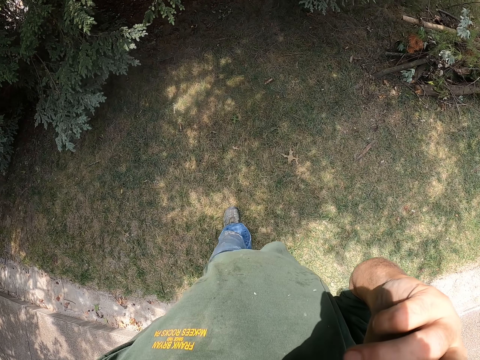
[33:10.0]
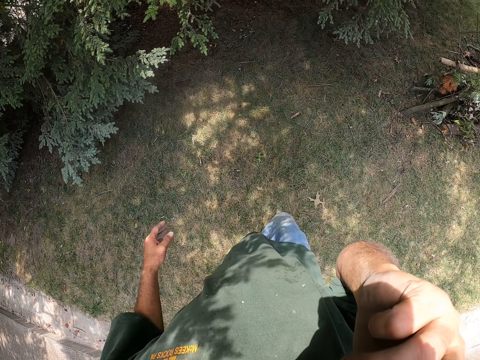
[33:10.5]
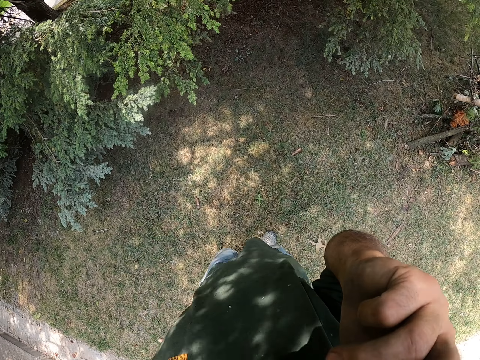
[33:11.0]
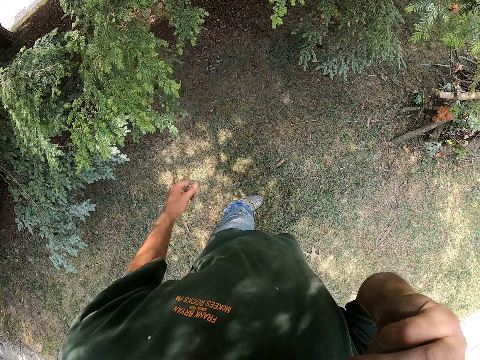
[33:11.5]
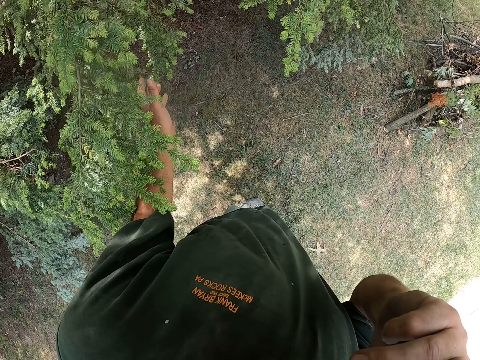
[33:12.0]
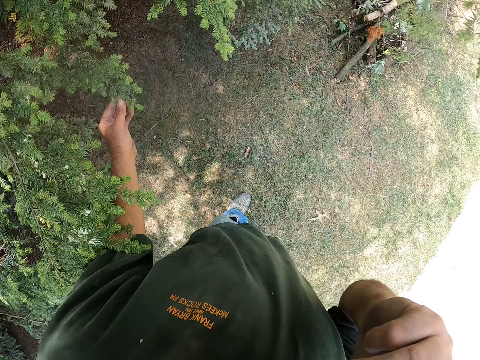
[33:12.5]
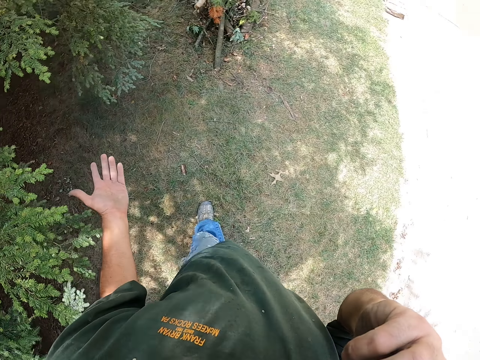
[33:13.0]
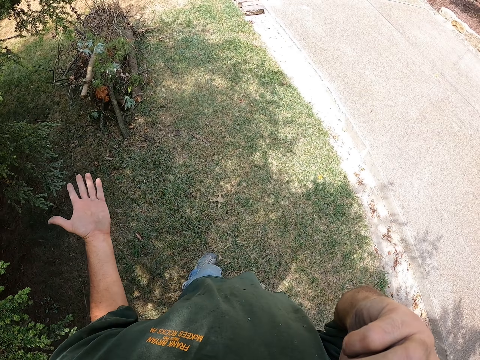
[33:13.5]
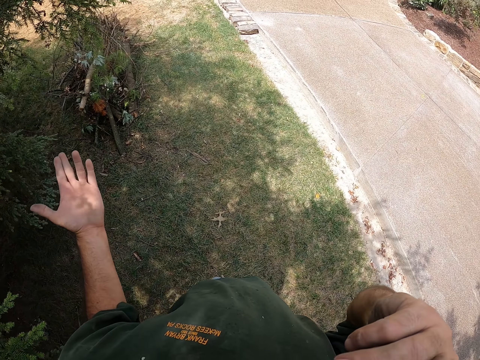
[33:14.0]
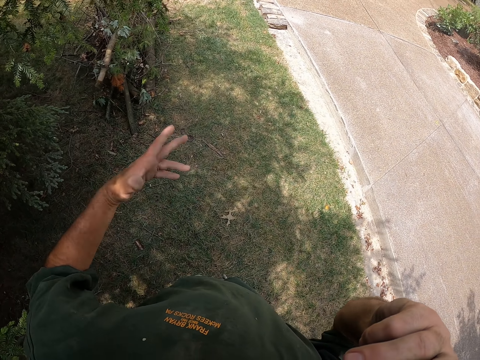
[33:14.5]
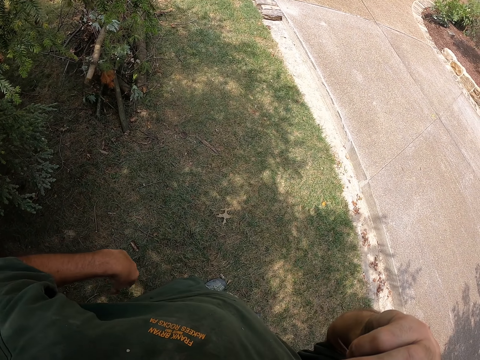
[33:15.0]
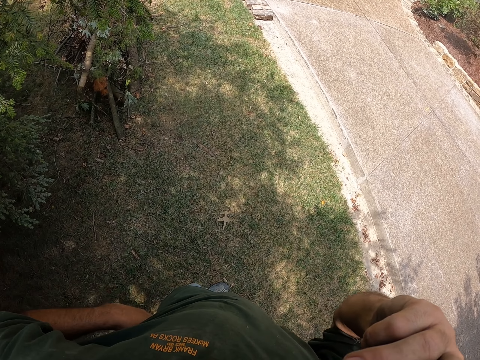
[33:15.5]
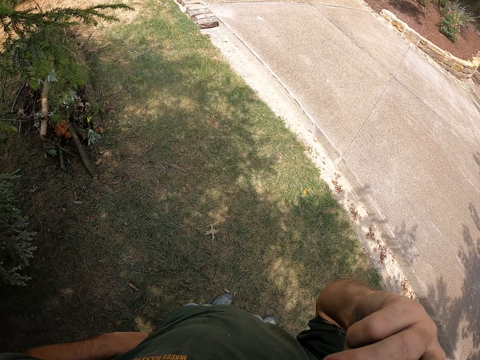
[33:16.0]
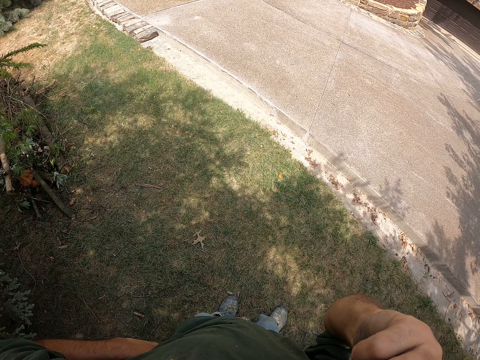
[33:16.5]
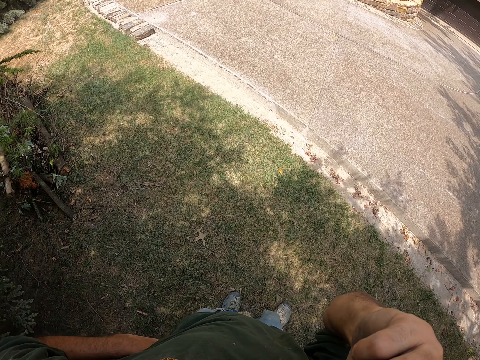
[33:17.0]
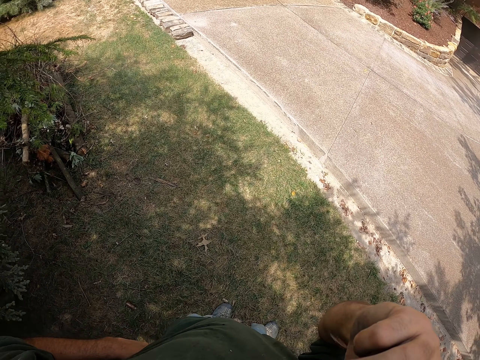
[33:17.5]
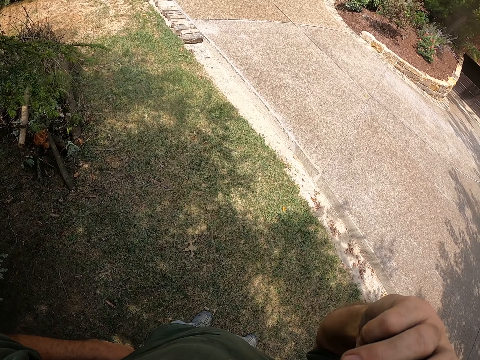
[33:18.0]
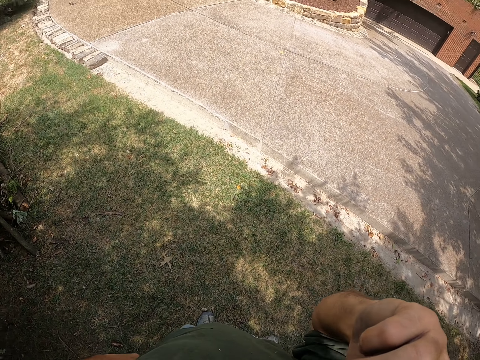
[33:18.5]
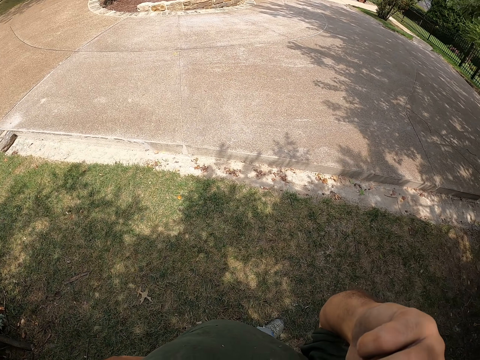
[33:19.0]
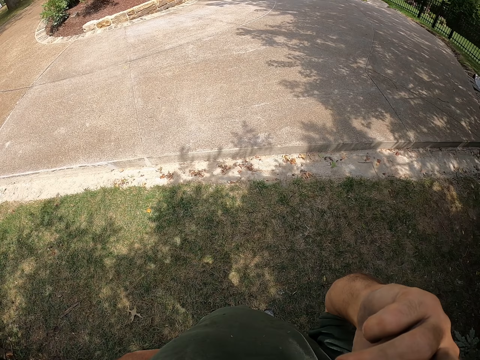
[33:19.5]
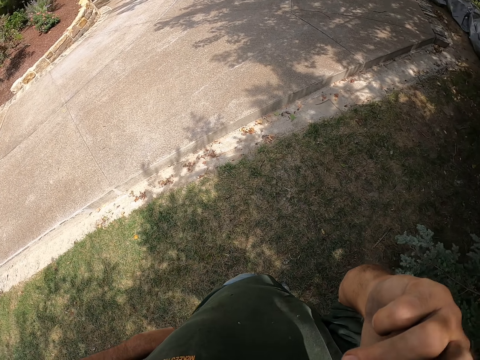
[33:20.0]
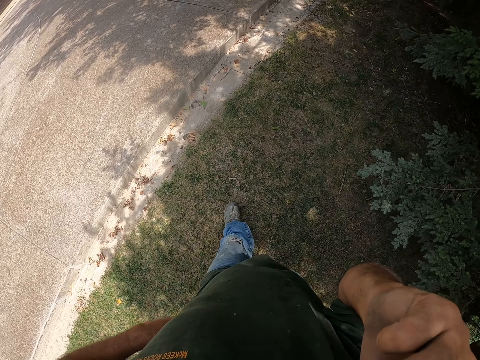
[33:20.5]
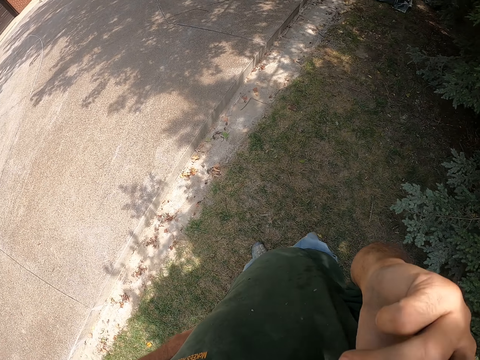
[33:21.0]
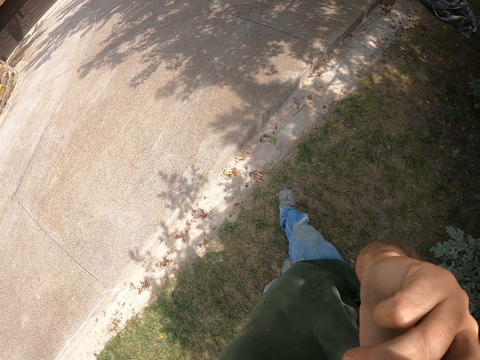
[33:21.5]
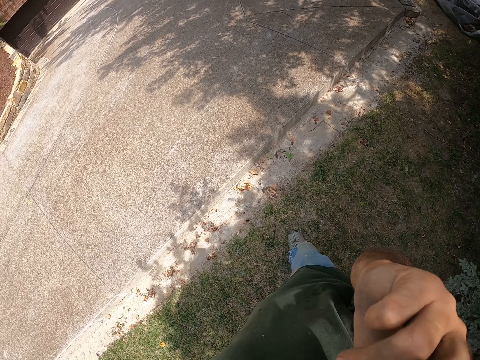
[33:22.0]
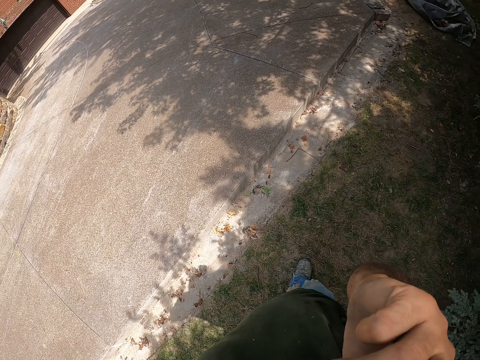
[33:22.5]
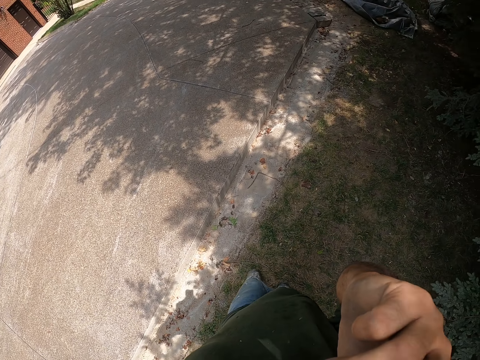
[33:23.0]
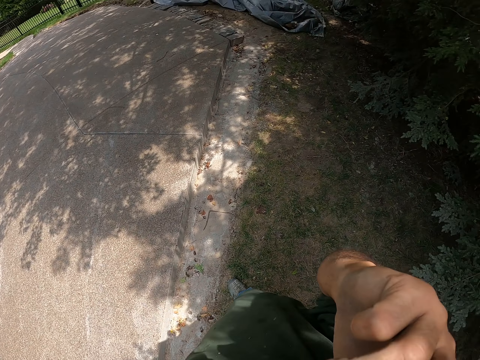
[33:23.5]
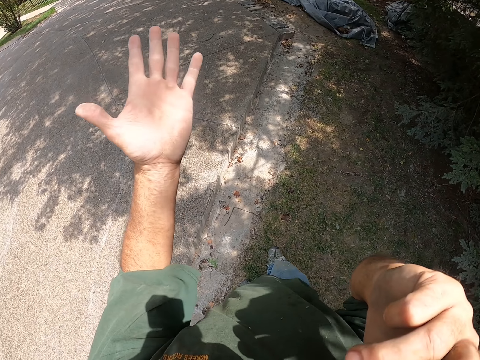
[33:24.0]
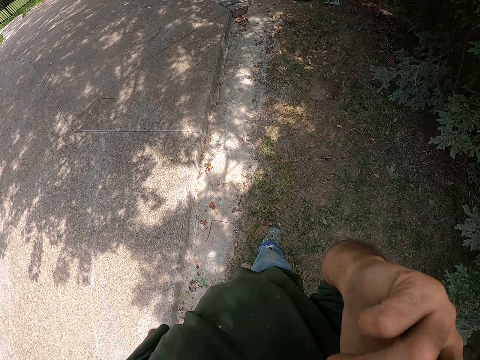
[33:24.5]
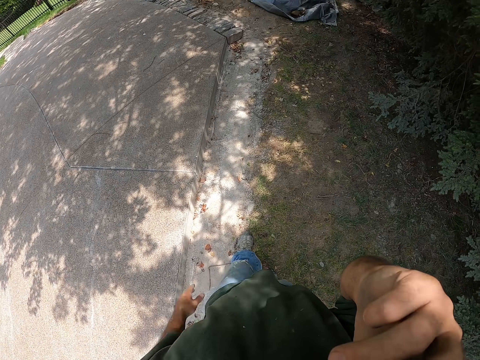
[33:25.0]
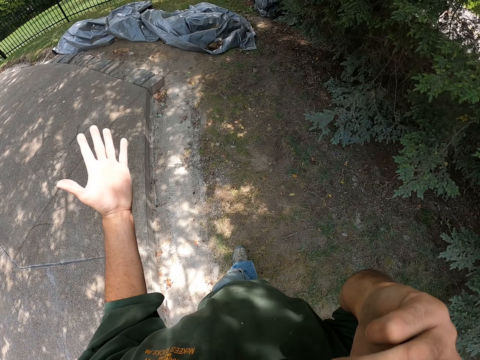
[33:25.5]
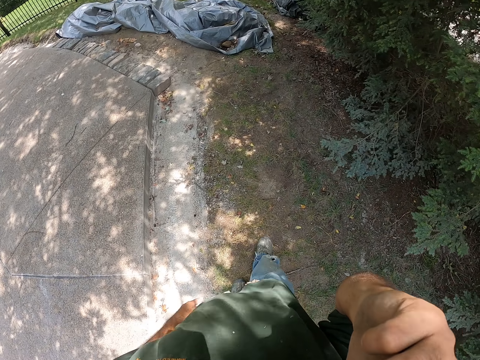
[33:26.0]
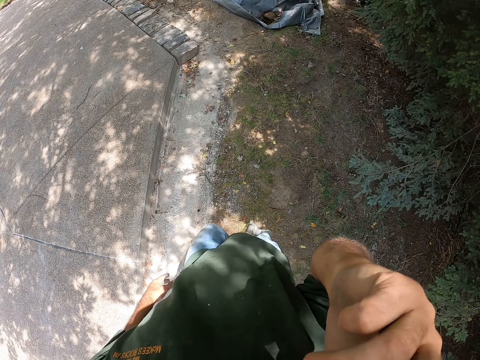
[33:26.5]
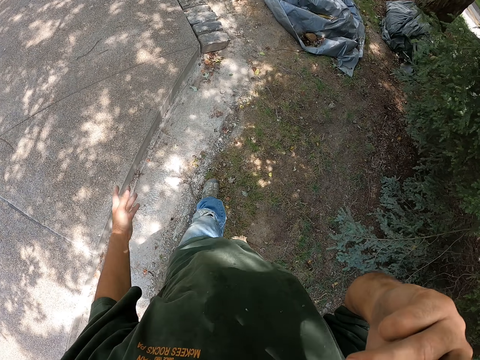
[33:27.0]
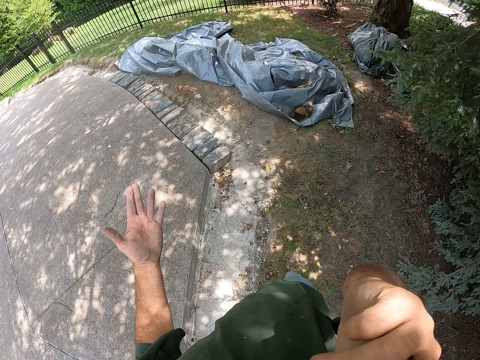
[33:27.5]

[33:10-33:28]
The camera wearer walks on the grass. He touches the leaves. He looks at his hand. He gestures with his hand. He puts his hand on his waist. He looks around. He walks on the grass. He waves around his hand. He gestures with his hand.

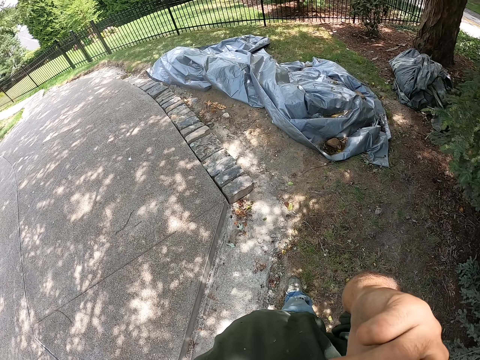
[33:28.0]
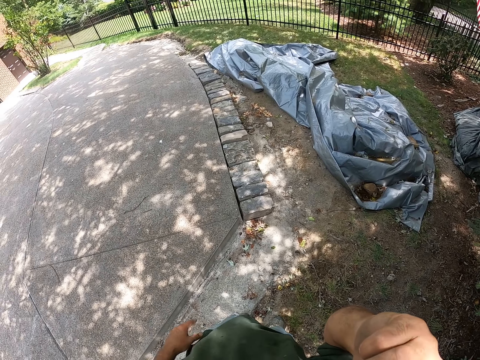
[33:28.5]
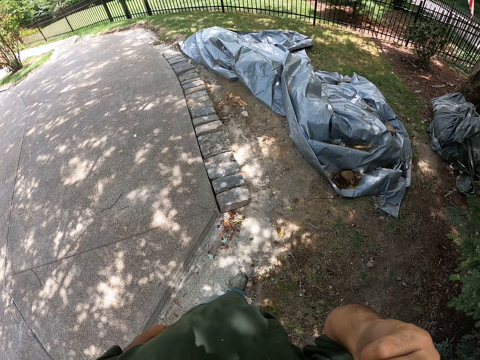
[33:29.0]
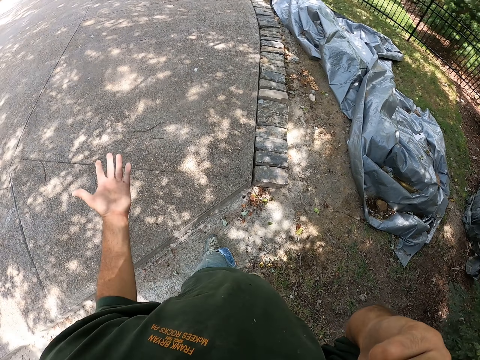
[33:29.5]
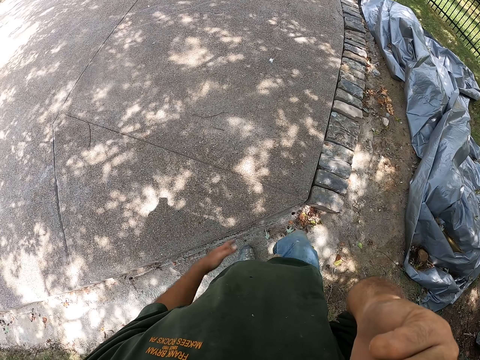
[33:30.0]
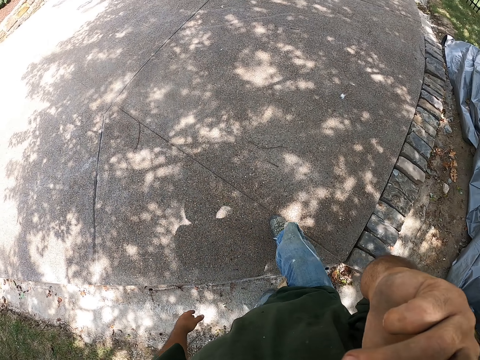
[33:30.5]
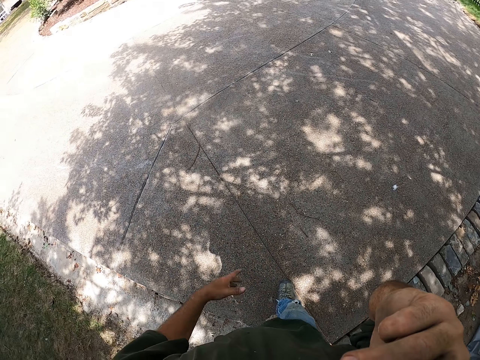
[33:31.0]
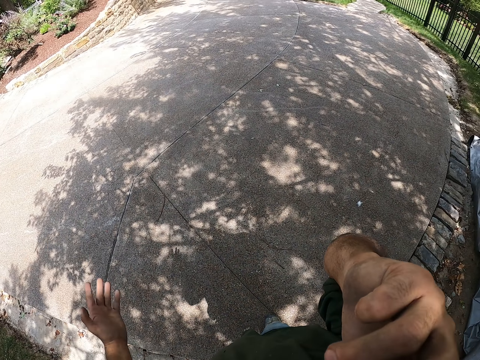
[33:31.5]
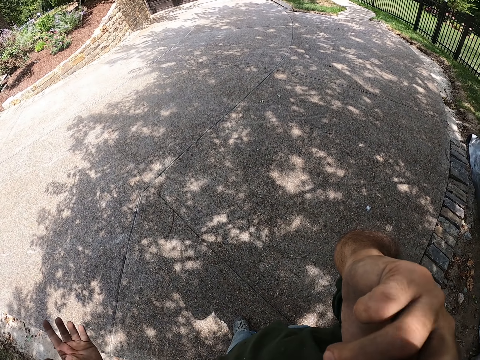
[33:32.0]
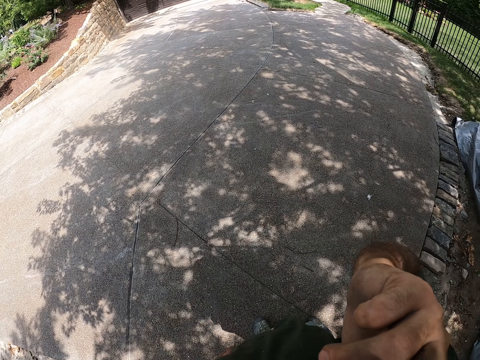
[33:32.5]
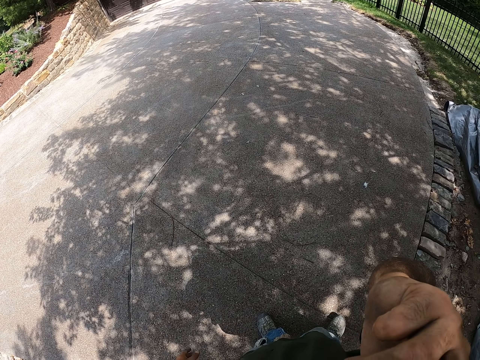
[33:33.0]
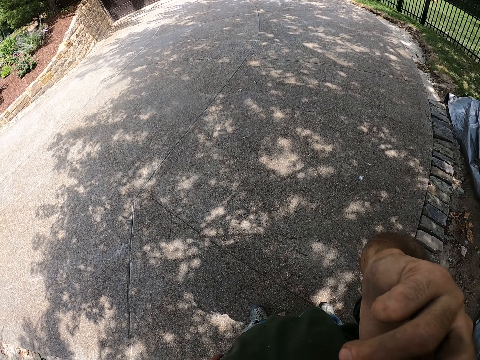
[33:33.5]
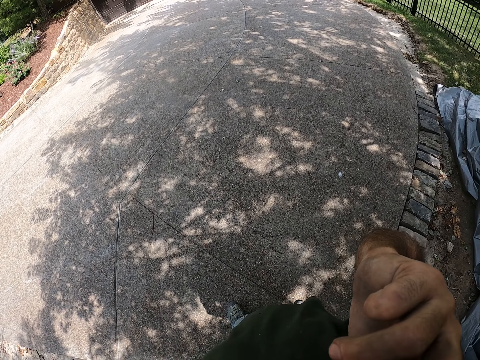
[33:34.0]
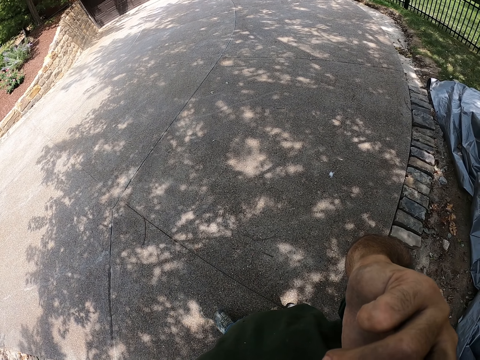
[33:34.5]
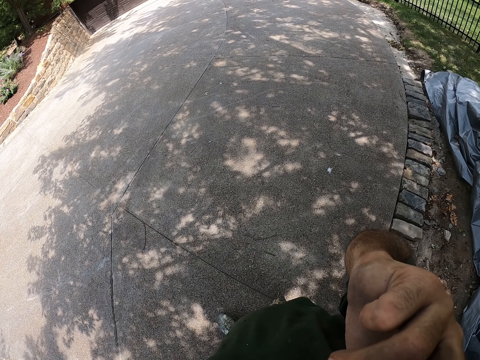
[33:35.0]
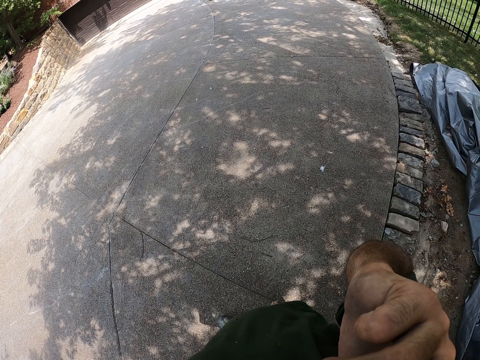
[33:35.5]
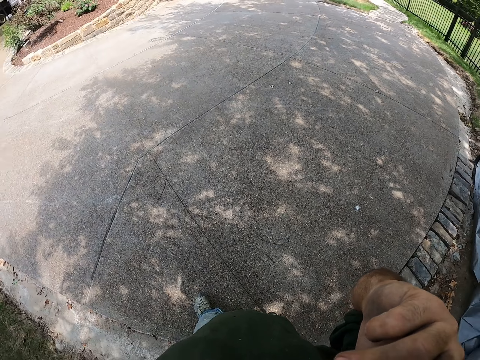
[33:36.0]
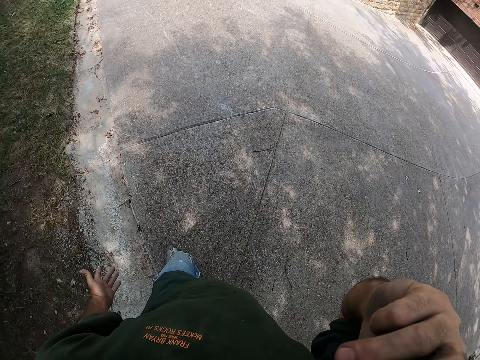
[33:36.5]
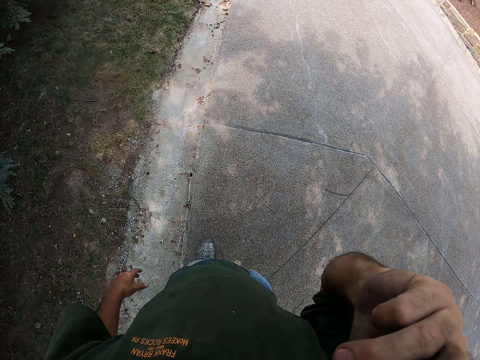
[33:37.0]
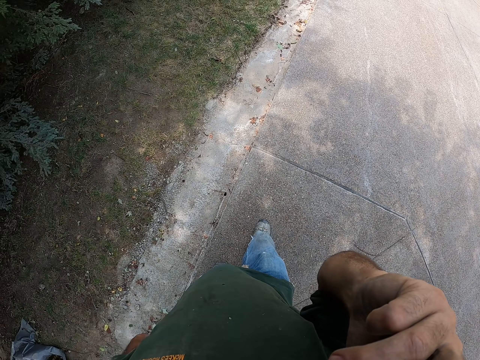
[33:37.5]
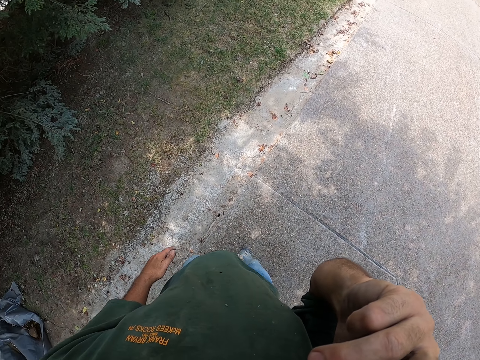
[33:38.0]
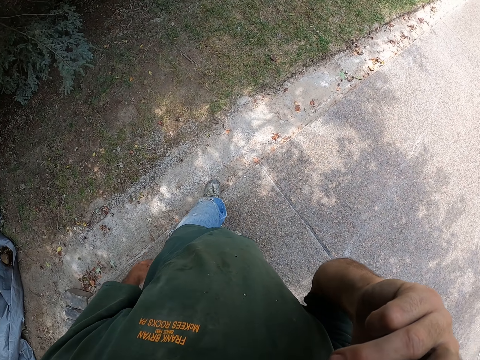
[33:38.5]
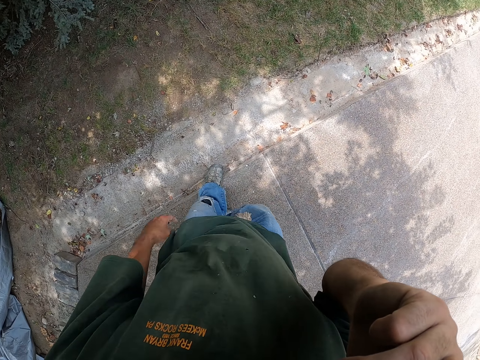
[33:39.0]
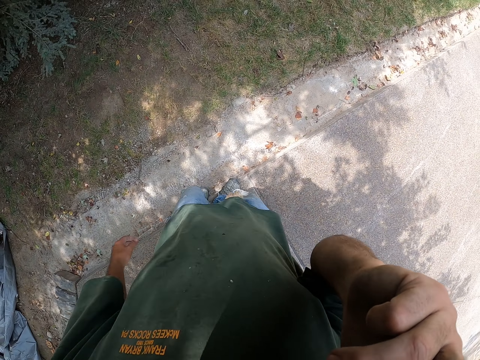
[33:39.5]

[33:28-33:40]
The camera wearer stands on the pavement. They look around the pavement. They walk on the grass.
